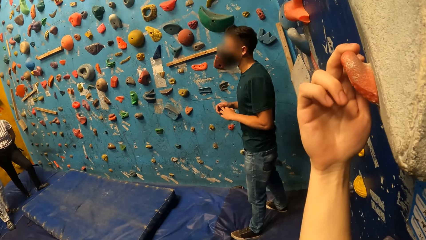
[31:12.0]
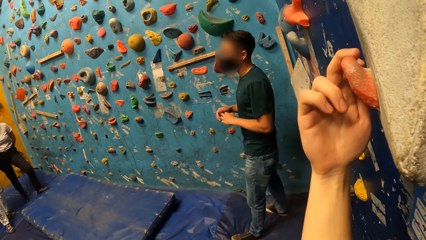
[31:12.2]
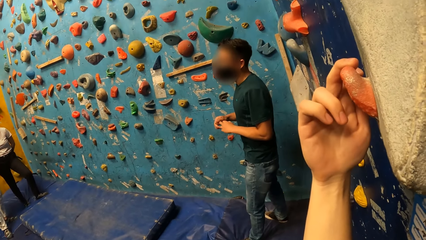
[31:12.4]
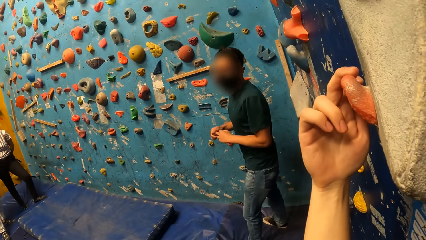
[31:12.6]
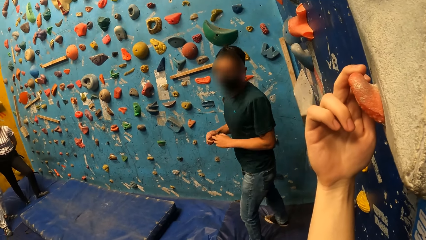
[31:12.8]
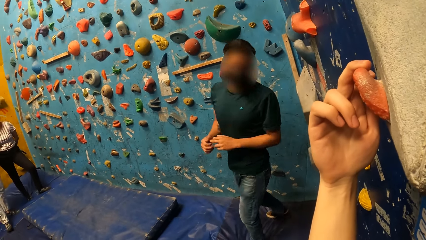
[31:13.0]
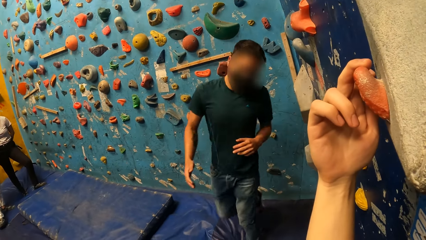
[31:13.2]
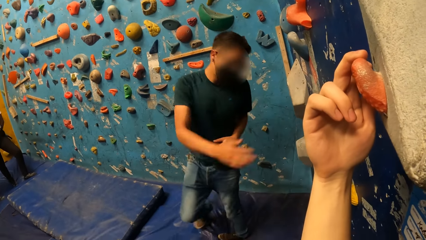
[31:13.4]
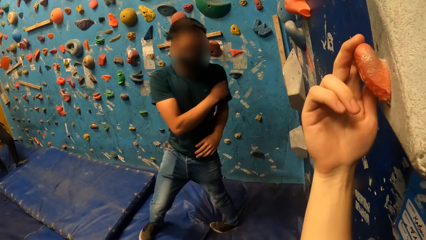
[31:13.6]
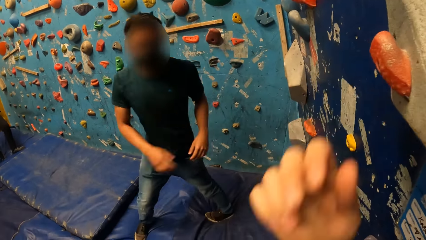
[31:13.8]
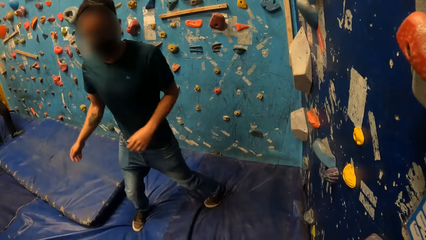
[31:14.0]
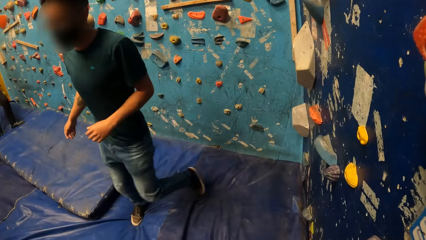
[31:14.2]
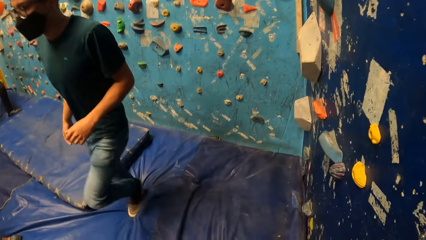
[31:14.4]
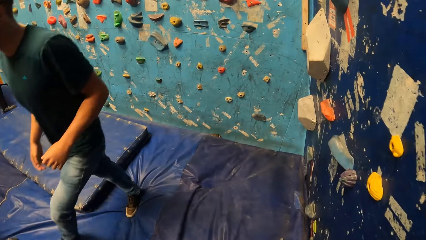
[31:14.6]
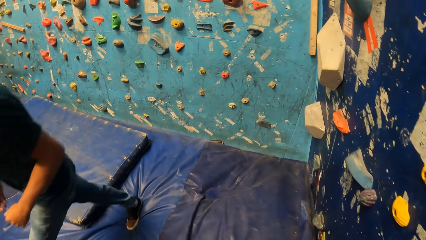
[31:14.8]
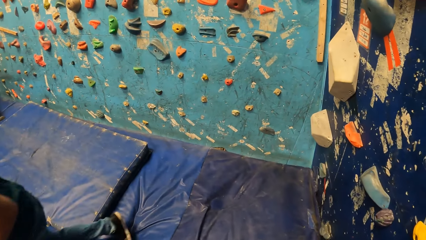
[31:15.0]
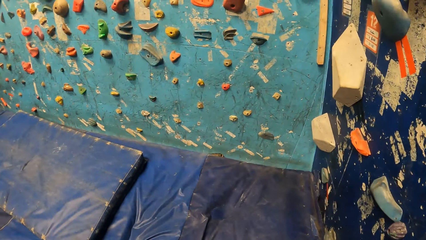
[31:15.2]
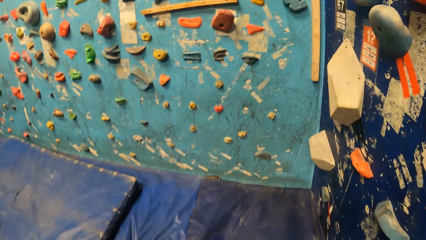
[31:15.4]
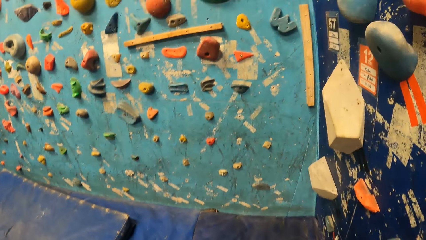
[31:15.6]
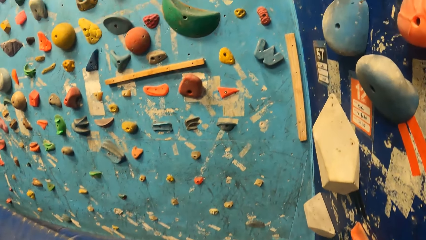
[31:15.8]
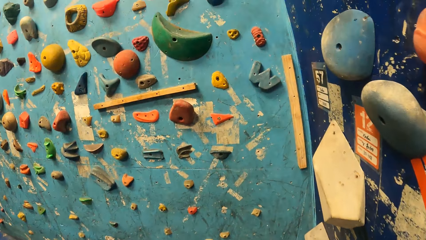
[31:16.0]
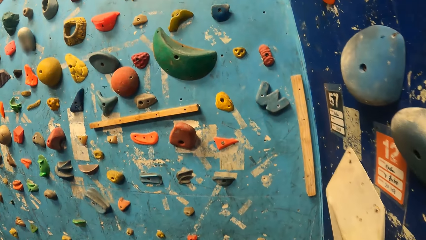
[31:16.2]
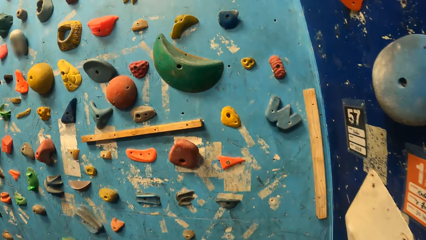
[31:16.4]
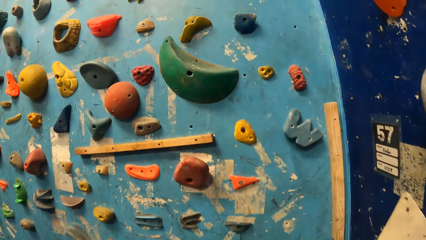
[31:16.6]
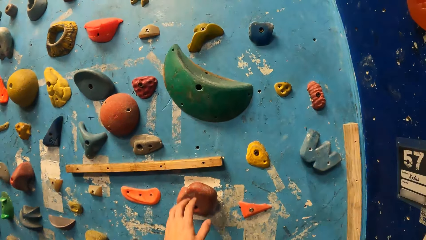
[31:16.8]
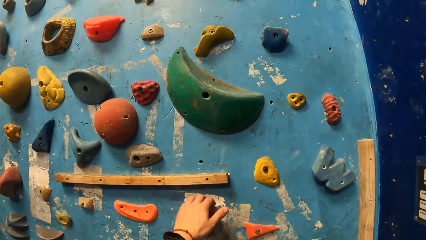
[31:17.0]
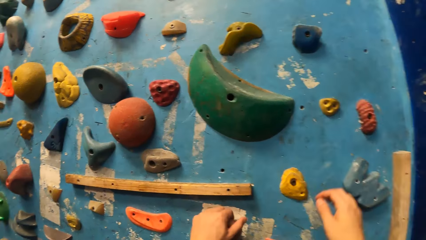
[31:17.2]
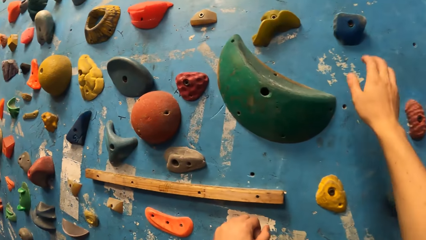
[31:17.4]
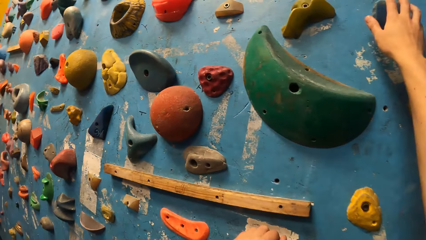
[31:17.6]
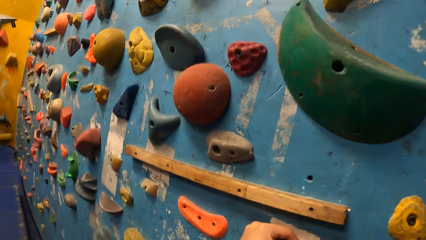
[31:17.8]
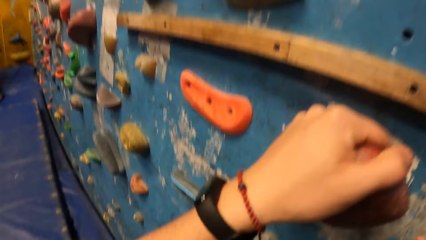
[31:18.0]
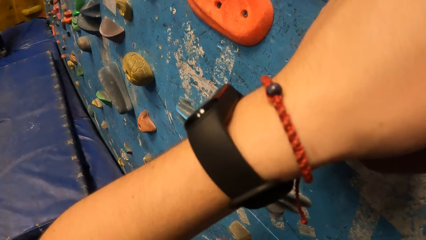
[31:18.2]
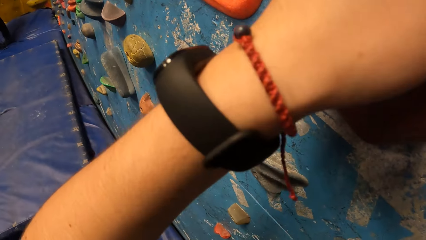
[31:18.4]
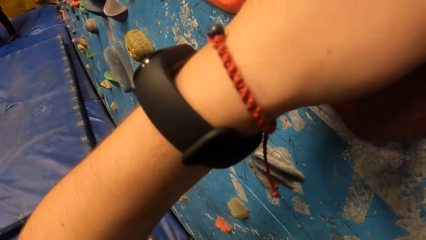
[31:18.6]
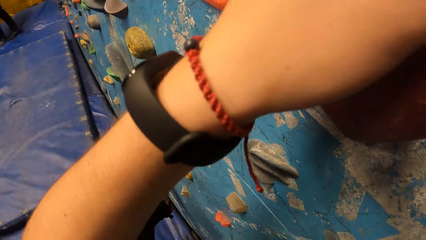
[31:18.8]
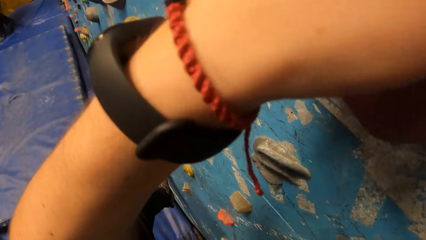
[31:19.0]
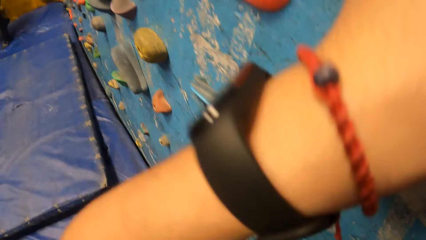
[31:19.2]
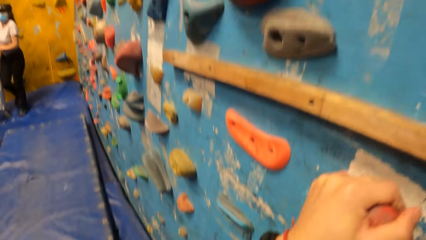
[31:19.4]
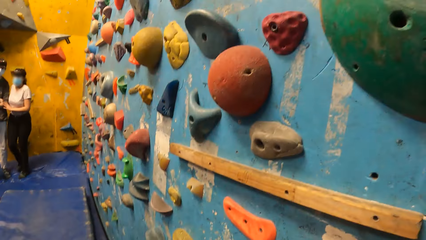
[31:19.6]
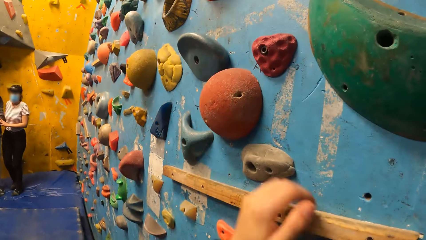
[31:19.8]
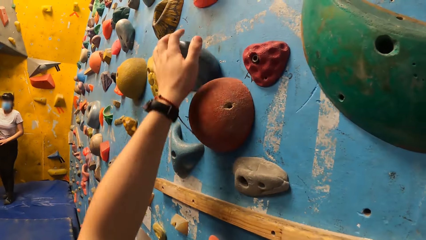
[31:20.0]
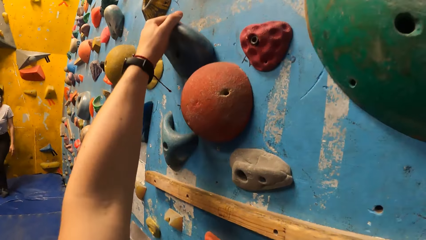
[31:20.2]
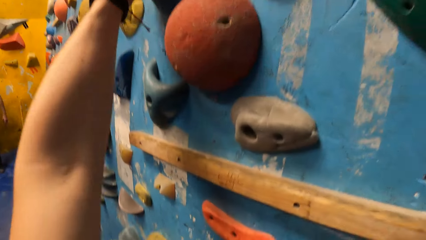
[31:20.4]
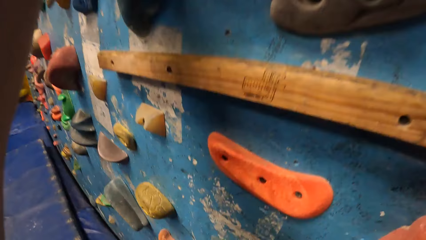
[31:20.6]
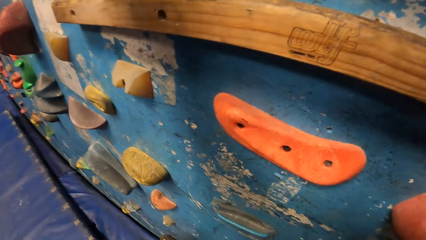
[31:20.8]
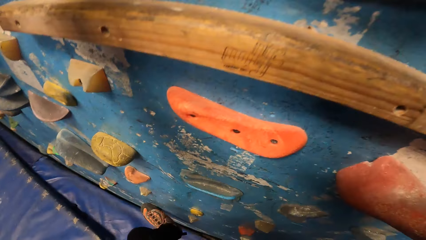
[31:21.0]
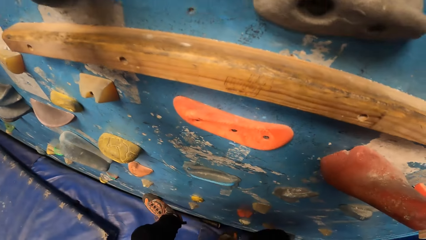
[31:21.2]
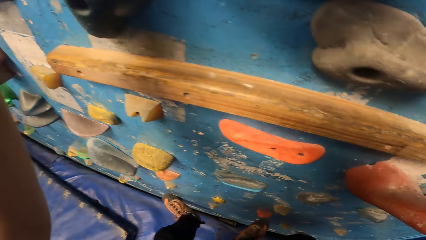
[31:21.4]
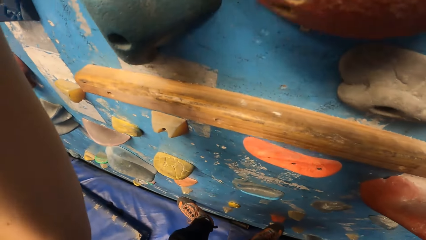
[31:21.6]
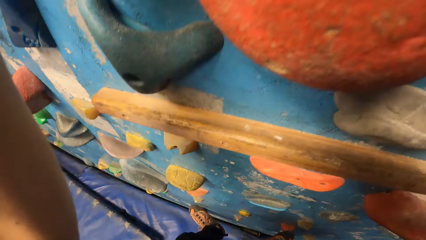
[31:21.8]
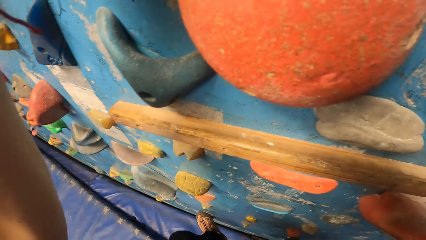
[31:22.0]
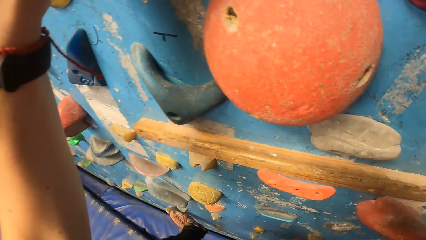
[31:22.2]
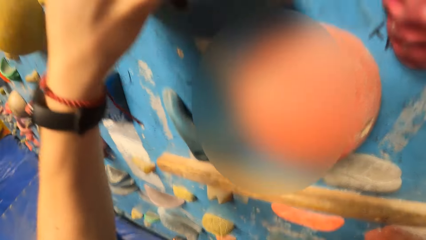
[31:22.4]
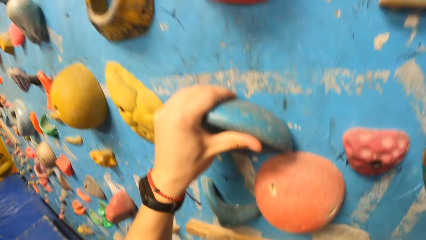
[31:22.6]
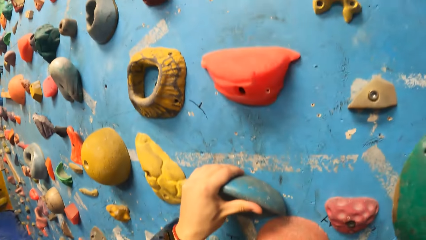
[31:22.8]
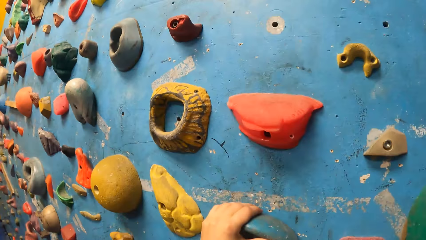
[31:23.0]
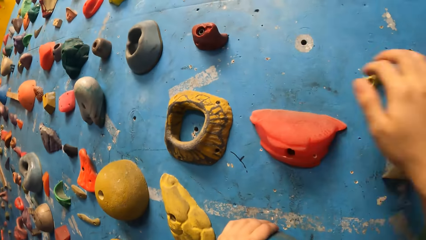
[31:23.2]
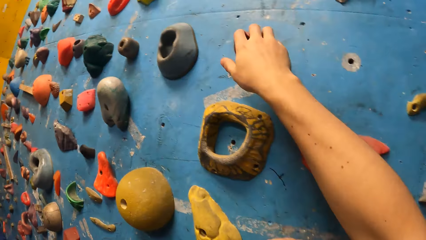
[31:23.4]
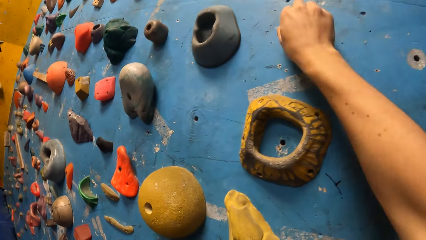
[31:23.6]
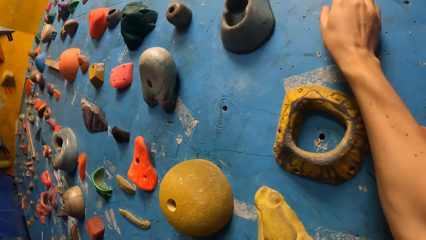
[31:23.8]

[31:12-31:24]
The camera wearer looks around. He holds the climbing hold on the bouldering wall with his left hand. He holds a climbing hold on the bouldering wall with his right hand. He climbs the bouldering wall with both hands.

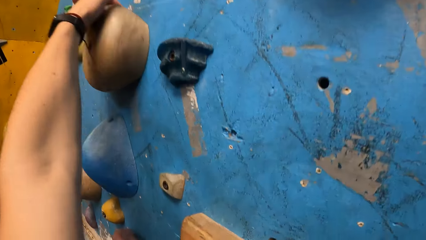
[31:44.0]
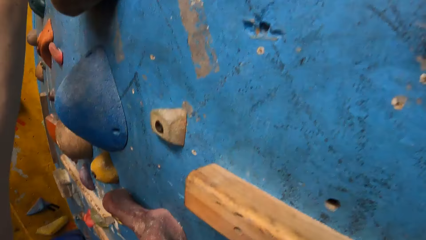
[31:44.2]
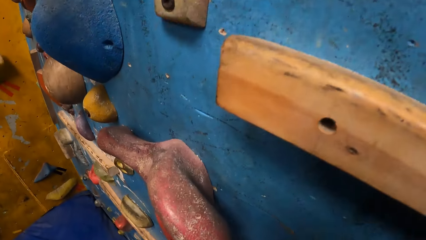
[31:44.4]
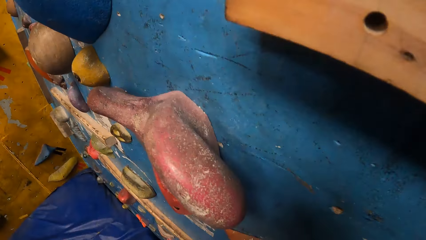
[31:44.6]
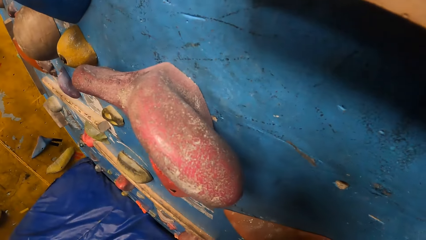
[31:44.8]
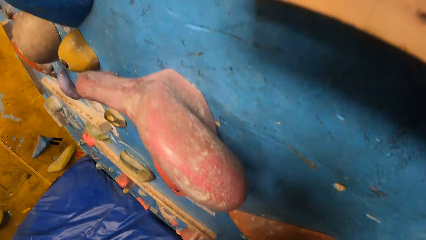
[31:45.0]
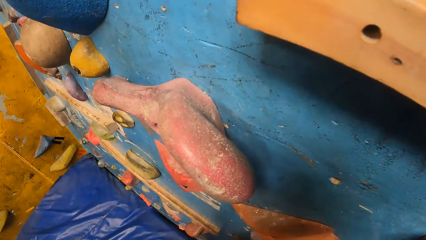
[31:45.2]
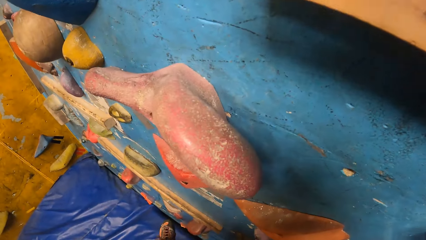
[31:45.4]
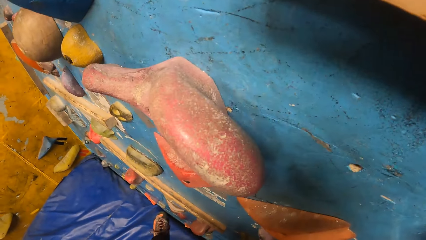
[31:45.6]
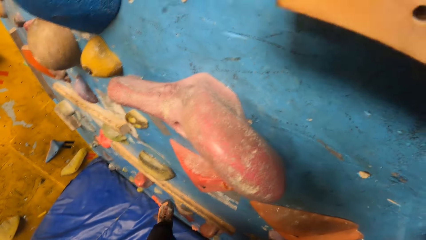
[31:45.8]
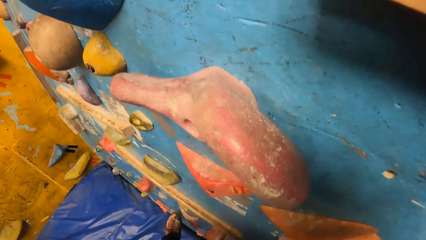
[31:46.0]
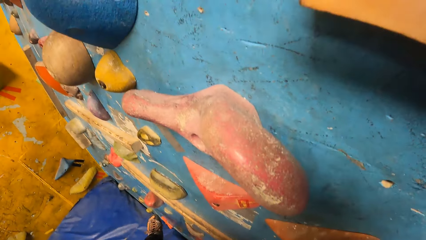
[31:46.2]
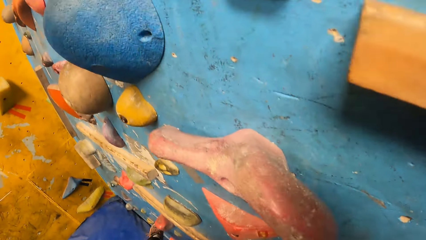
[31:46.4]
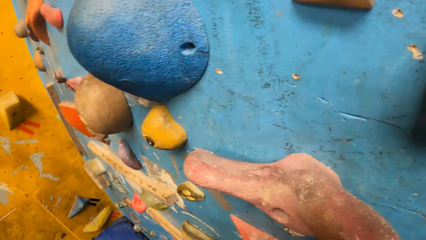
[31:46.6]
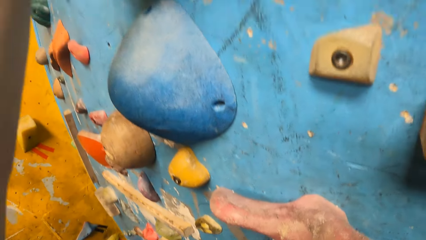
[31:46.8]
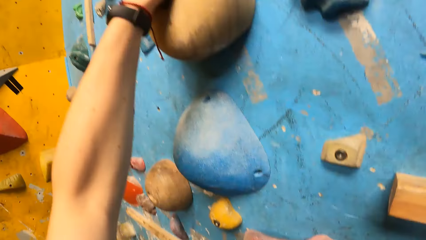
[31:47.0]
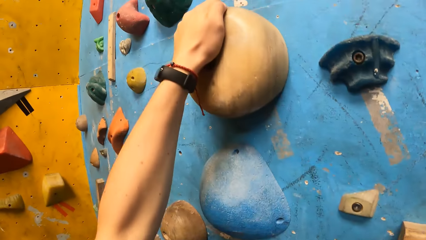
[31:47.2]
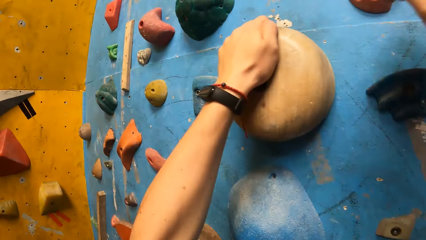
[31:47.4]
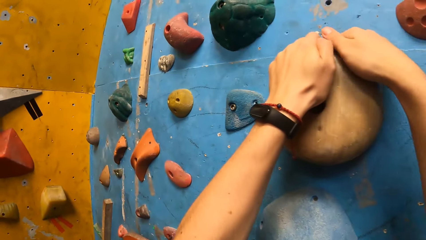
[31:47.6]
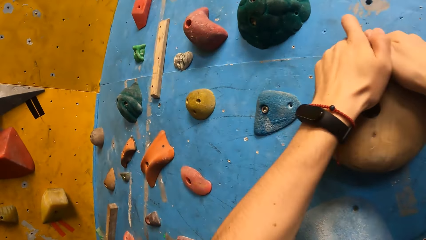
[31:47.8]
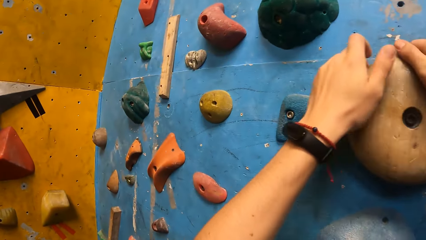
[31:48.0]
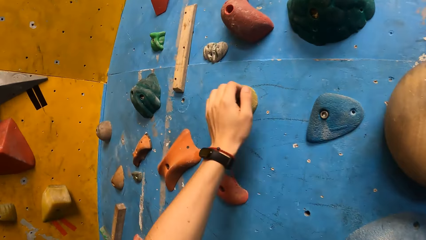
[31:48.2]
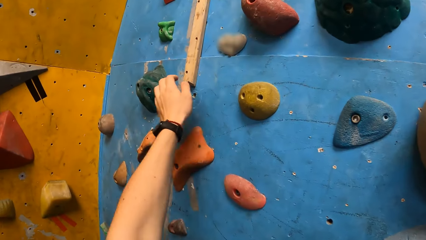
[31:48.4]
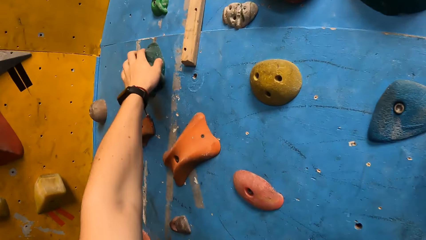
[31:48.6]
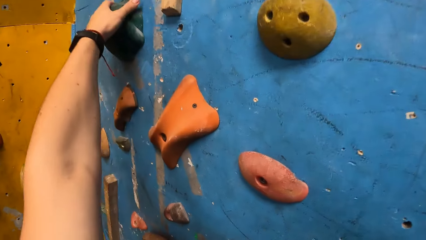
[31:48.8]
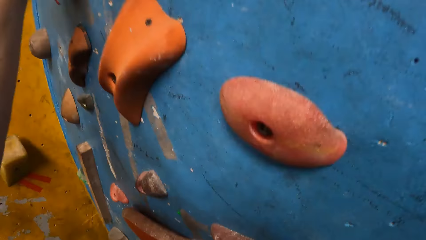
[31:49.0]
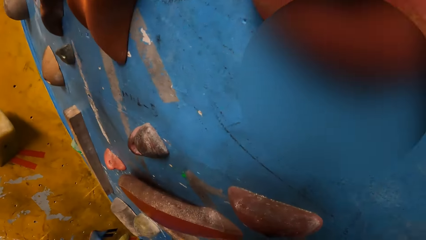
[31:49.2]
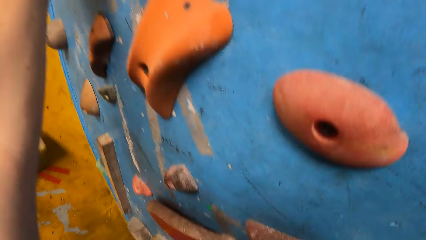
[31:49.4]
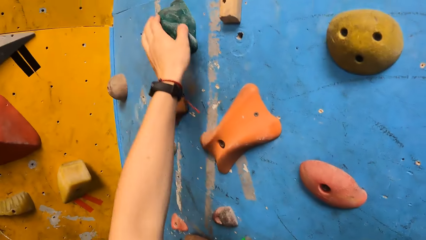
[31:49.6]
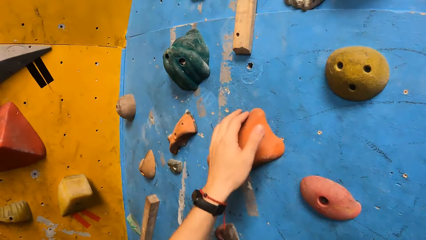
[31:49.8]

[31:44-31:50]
The camera wearer places his left foot on a climbing hold. He places his right hand on a climbing hold. He places his left hand on a climbing hold.
